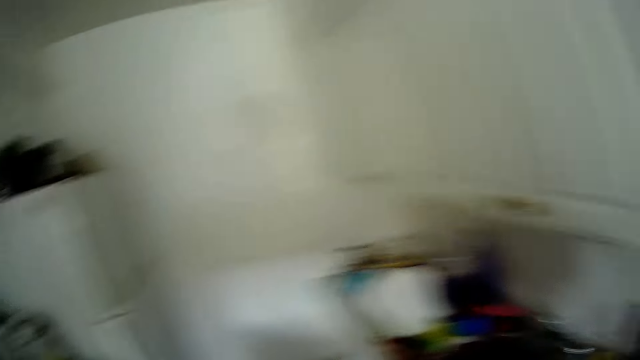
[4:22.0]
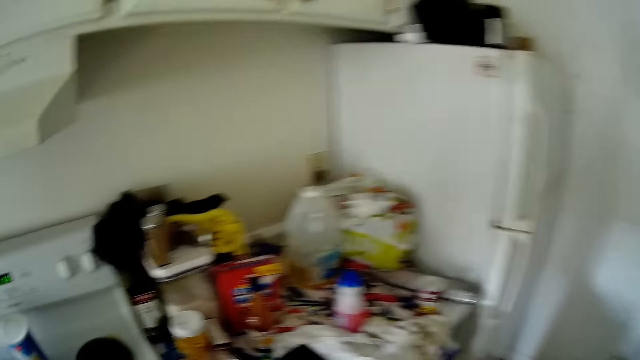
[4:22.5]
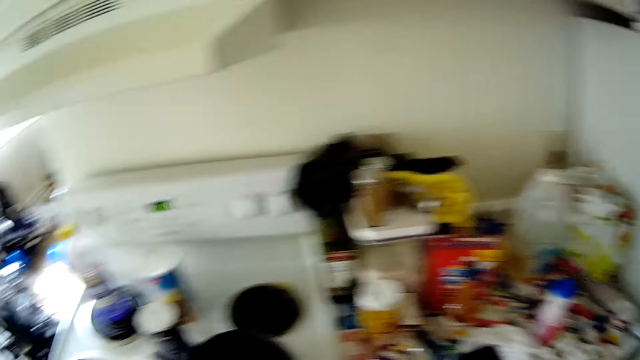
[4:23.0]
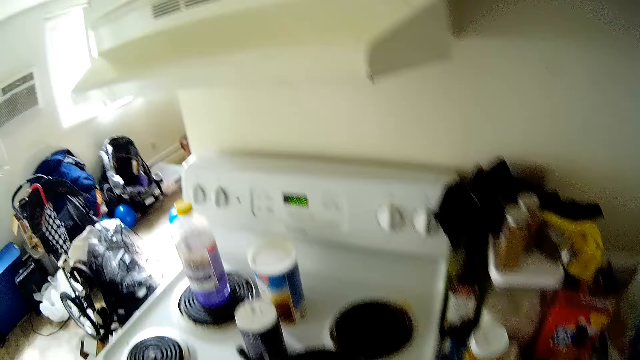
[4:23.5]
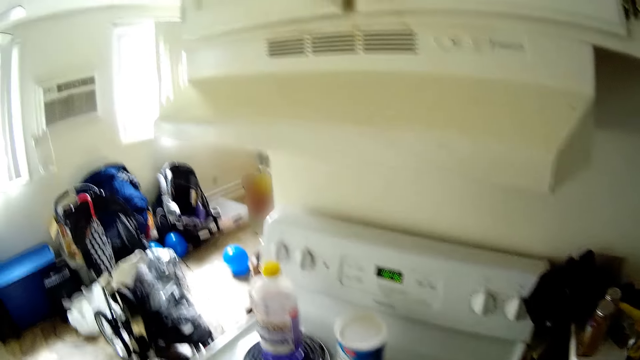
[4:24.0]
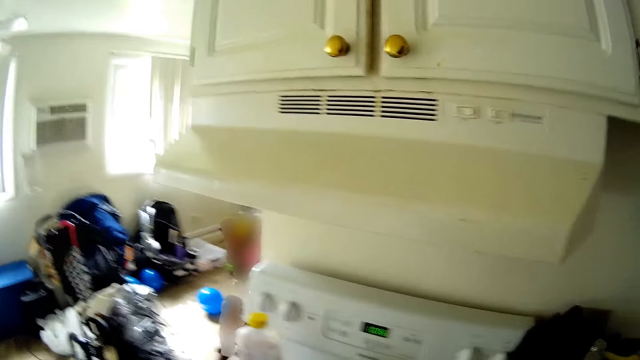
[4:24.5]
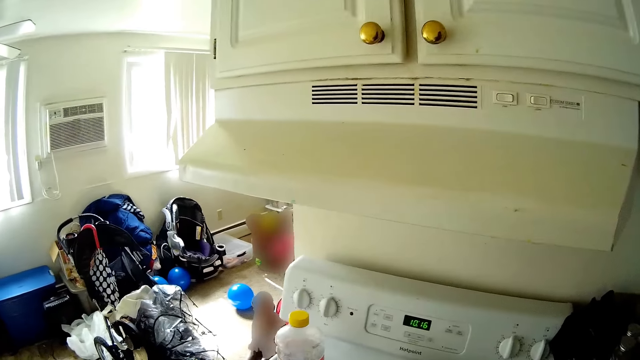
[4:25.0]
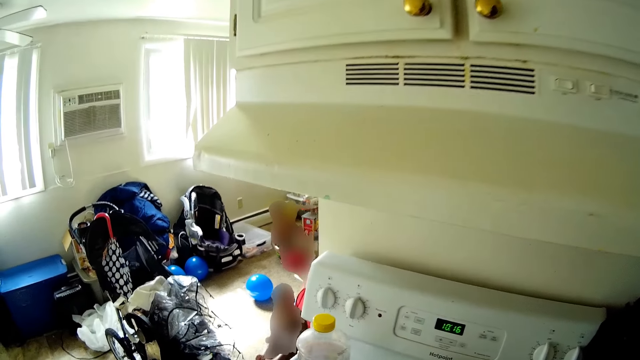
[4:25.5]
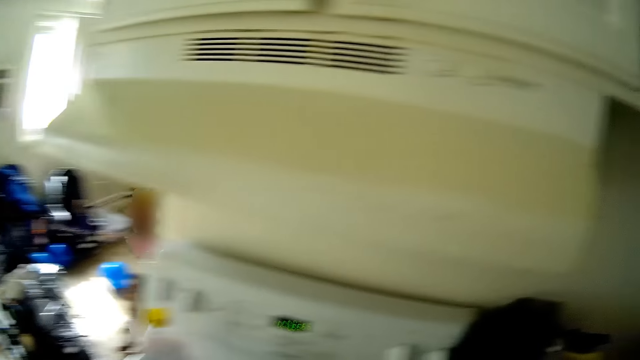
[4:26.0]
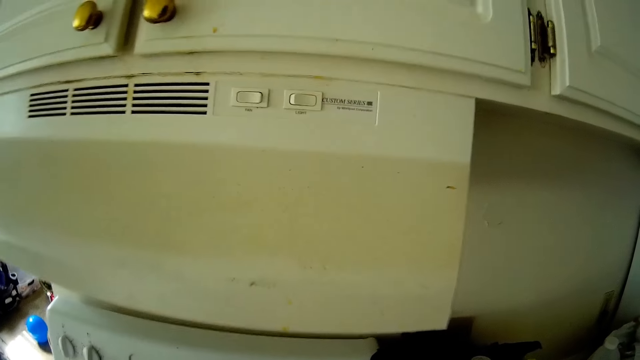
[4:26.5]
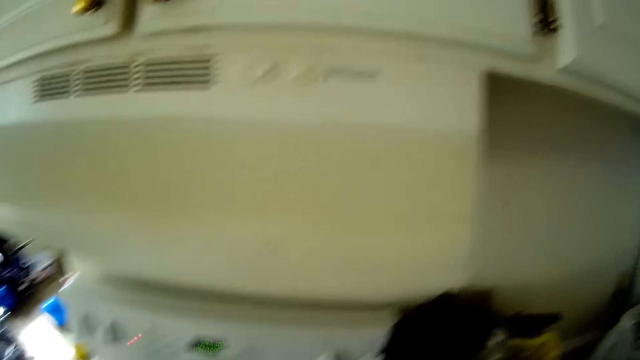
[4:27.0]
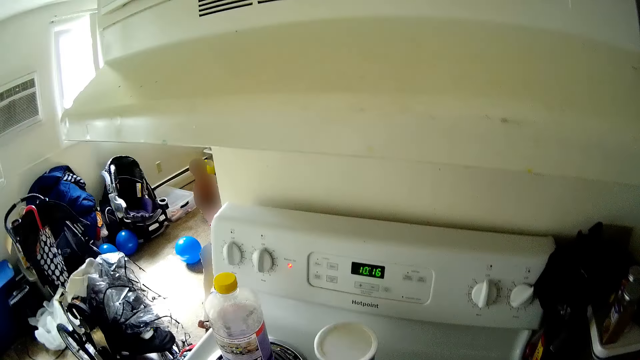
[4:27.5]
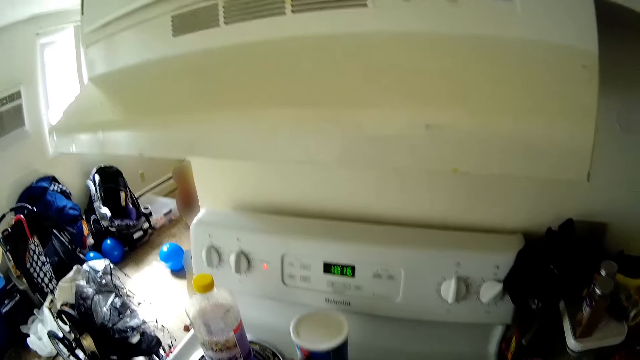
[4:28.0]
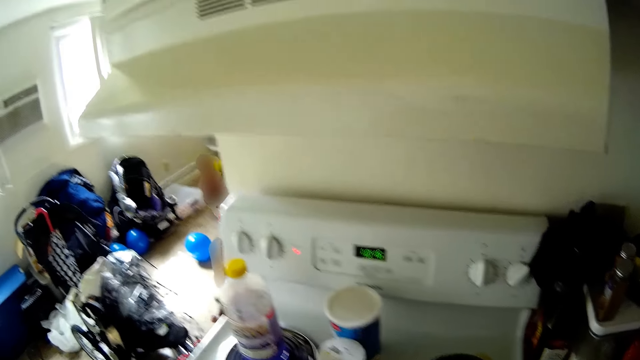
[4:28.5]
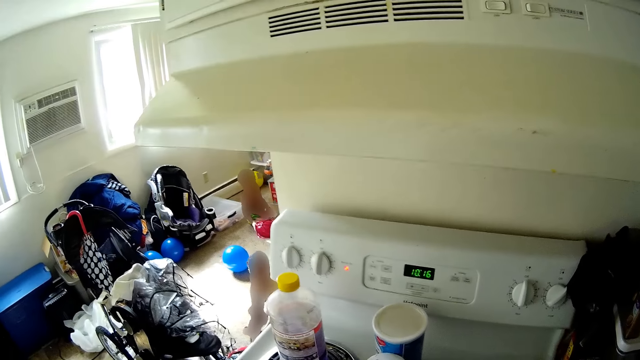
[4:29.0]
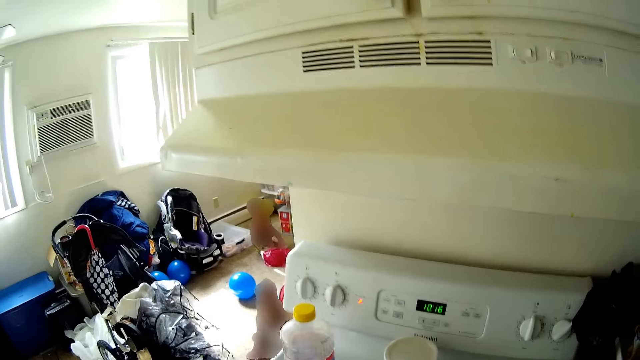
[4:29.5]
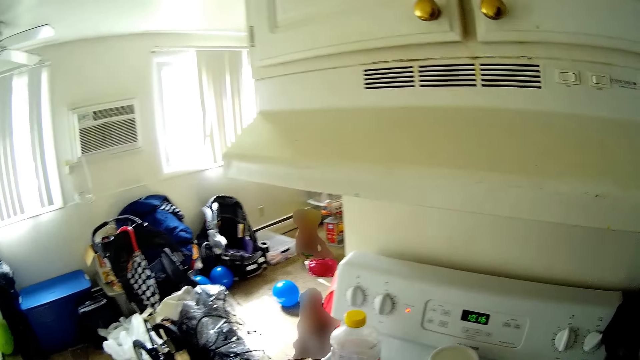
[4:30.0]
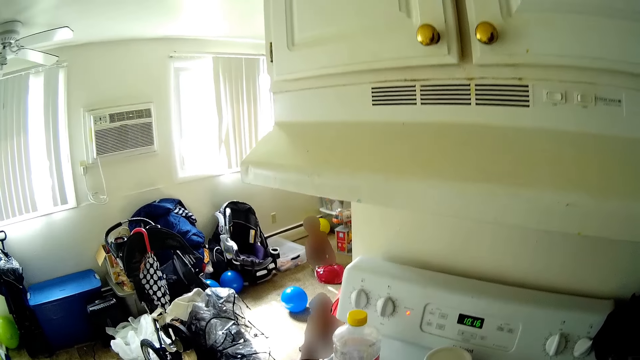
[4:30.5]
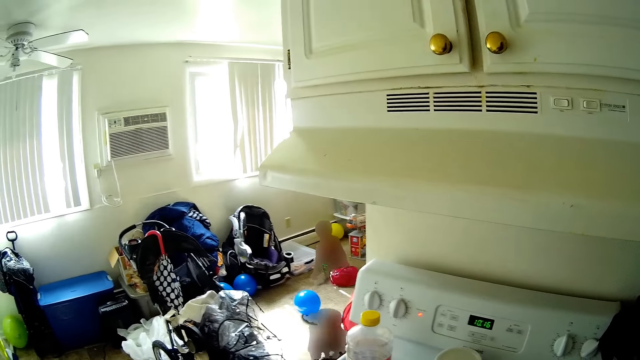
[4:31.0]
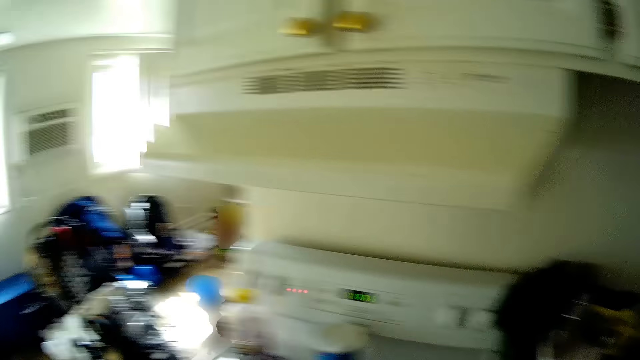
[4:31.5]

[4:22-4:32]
The camera wearer looks around. She interacts with a girl. She talks. She moves some provisions on the cooker with her left hand.

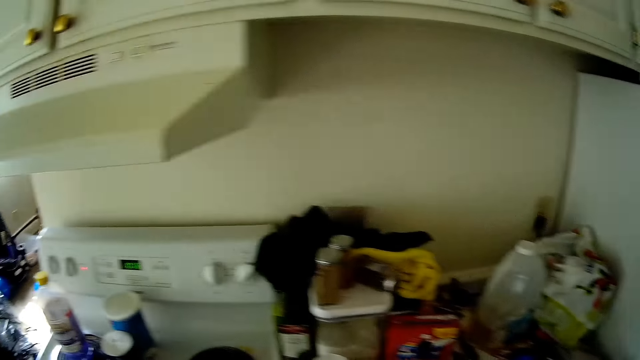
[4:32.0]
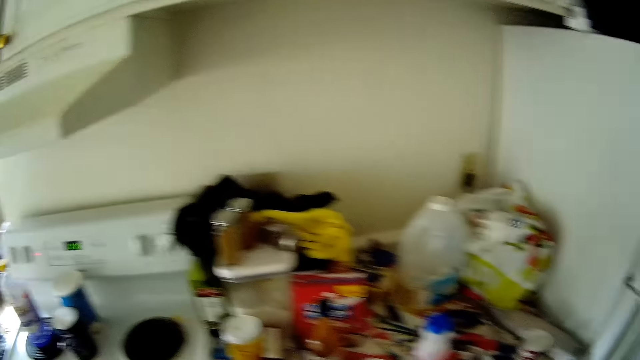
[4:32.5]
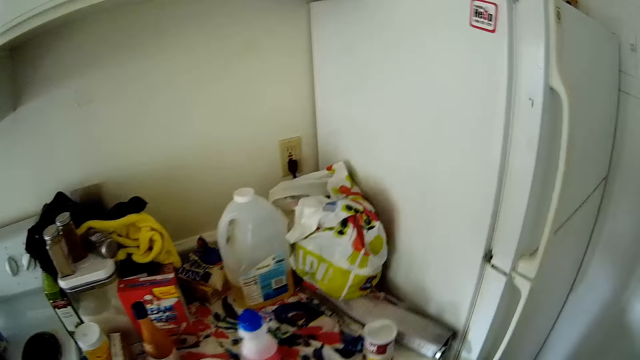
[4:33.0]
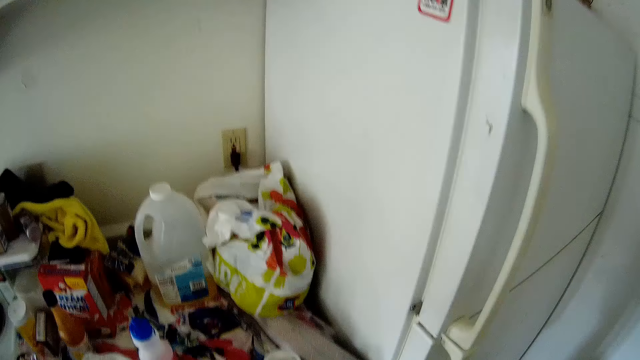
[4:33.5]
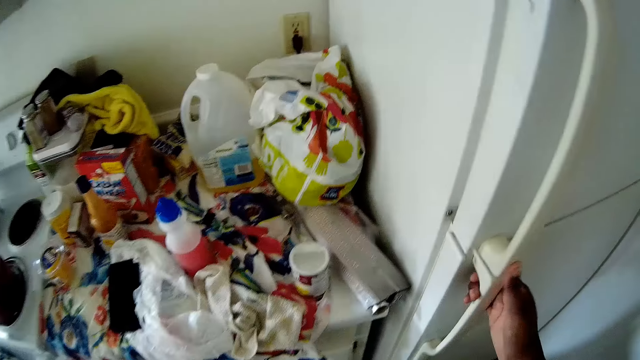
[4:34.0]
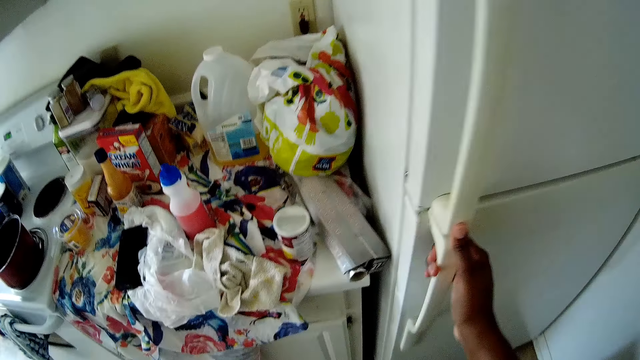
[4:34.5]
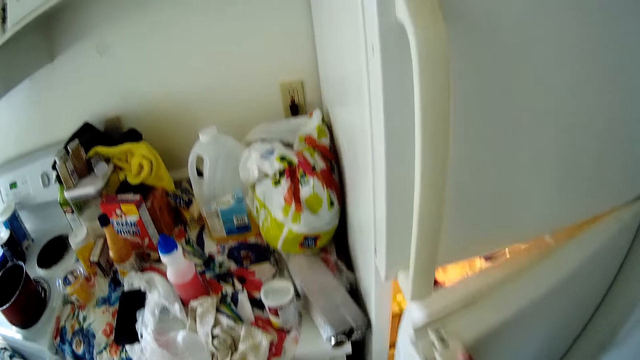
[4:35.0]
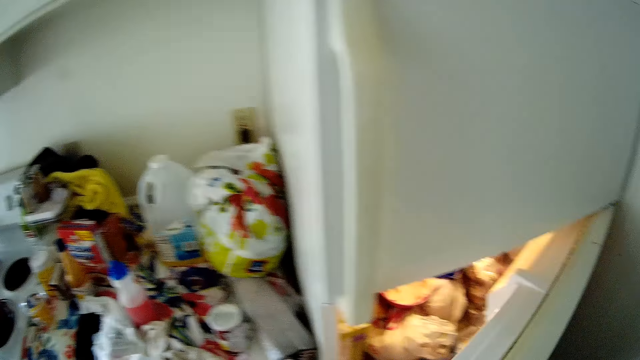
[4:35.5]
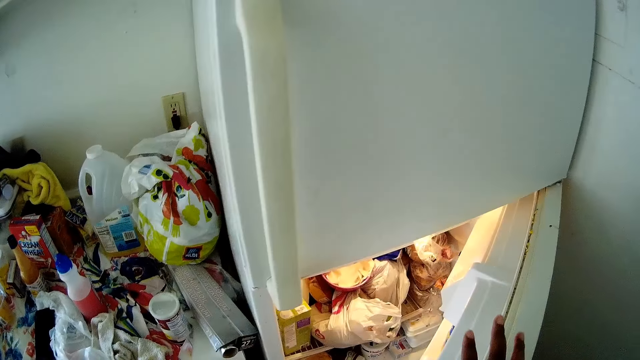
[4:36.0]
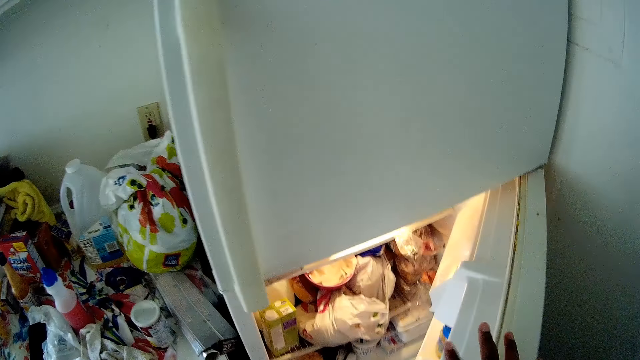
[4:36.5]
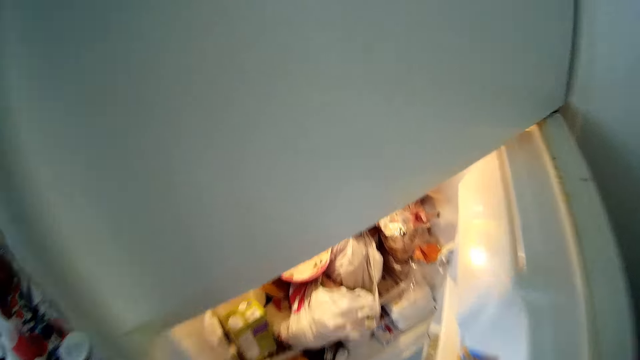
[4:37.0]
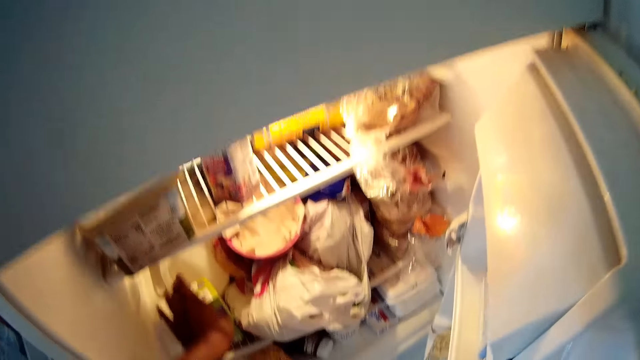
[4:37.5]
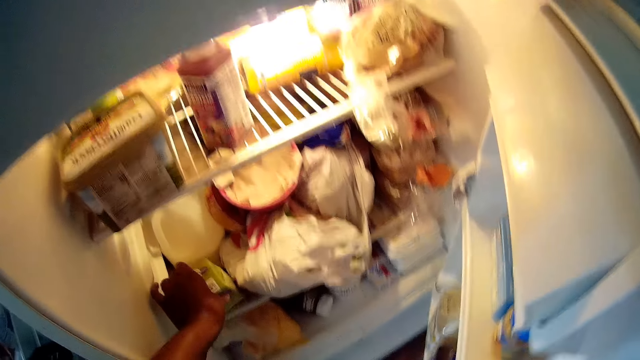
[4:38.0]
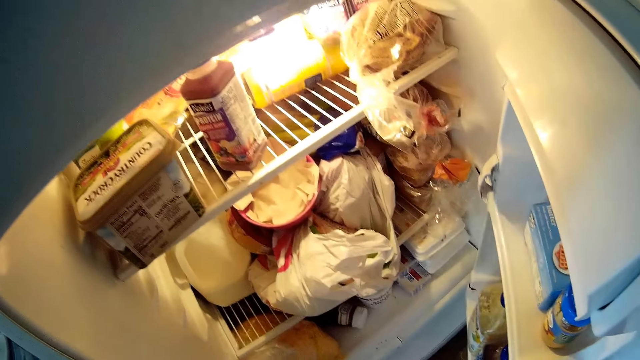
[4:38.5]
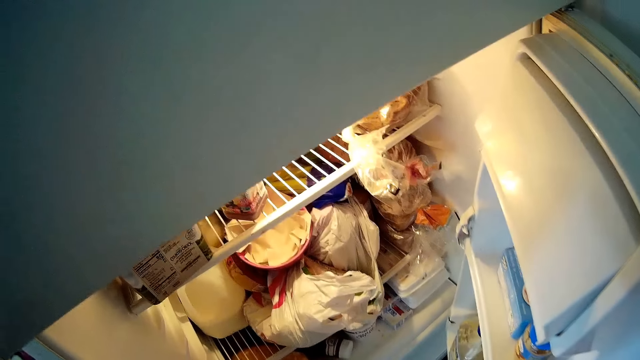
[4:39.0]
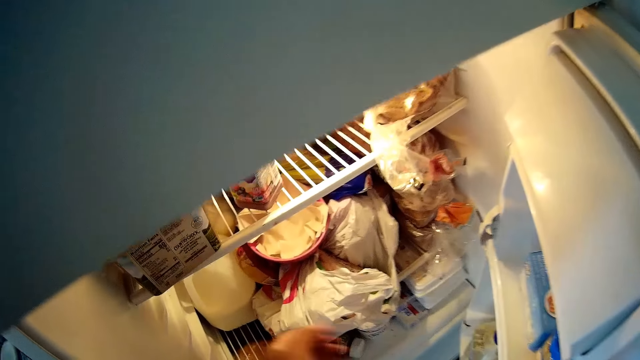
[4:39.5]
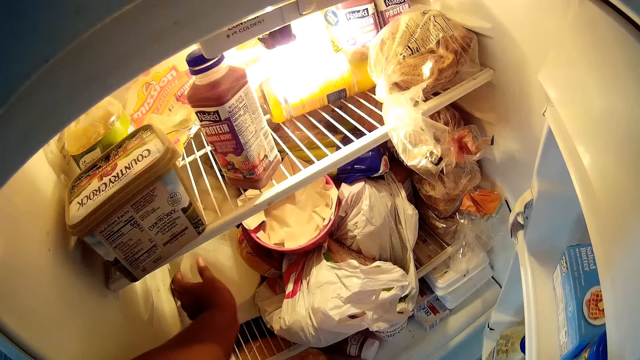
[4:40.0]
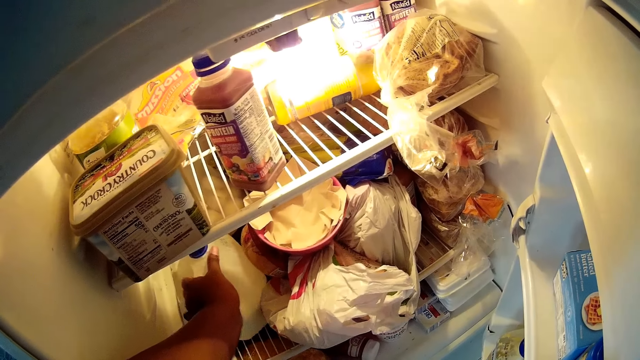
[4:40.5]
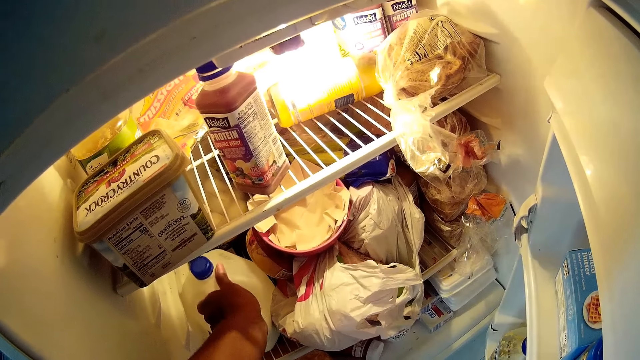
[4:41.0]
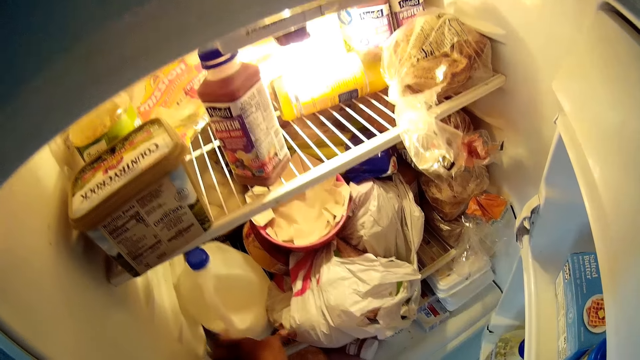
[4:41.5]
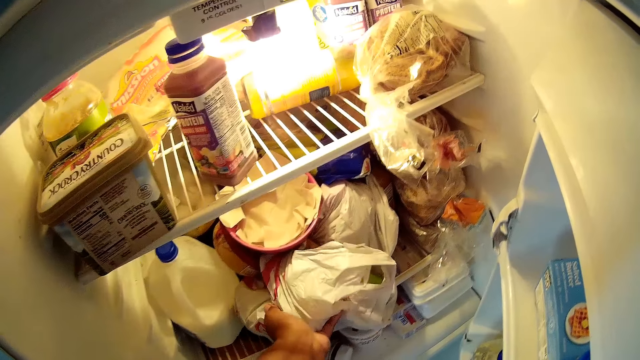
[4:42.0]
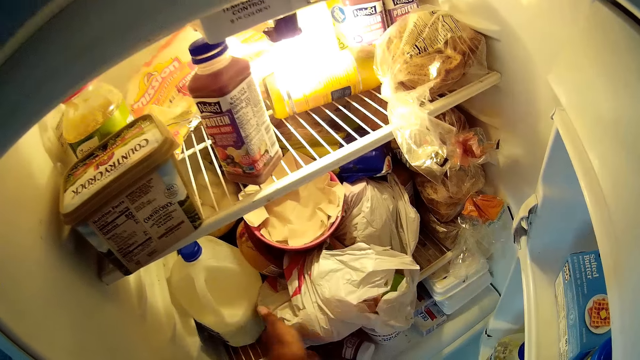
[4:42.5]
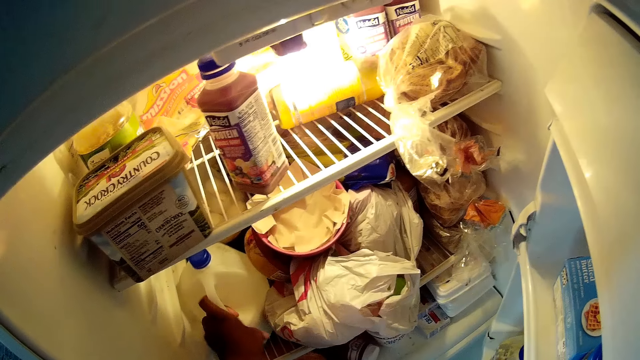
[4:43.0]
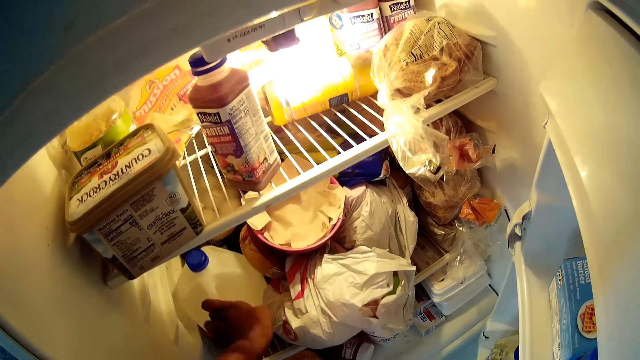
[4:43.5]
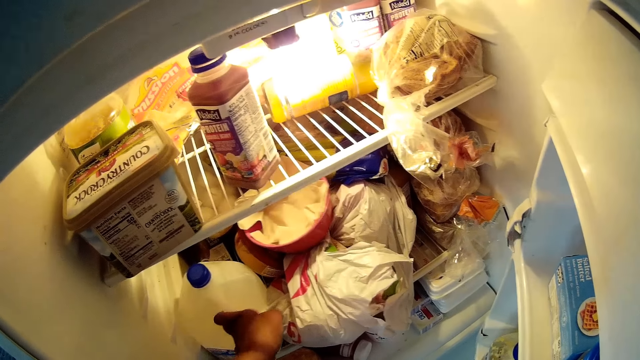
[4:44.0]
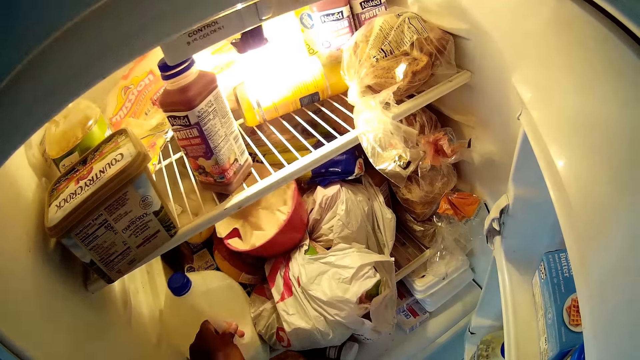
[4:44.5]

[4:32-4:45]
The camera wearer opens a fridge with her right hand. She picks up a pack of juice from the fridge with her left hand. She arranges the fridge with her left hand. She picks up a bottle of milk from the fridge. She touches the paper bag in the fridge. She picks up a bottle of milk from the fridge.
